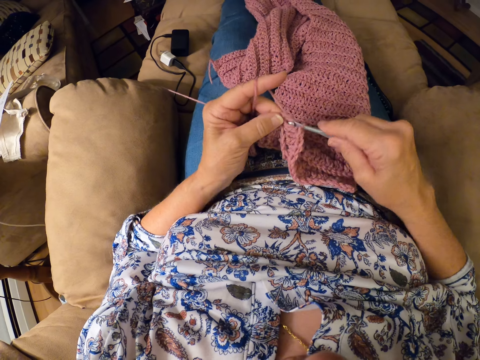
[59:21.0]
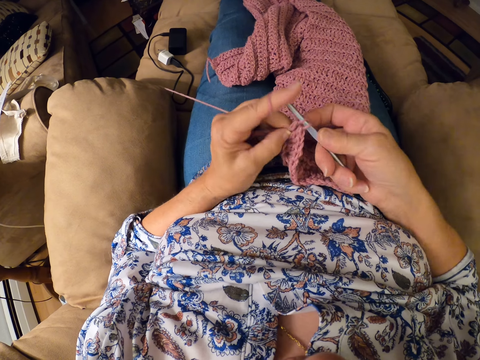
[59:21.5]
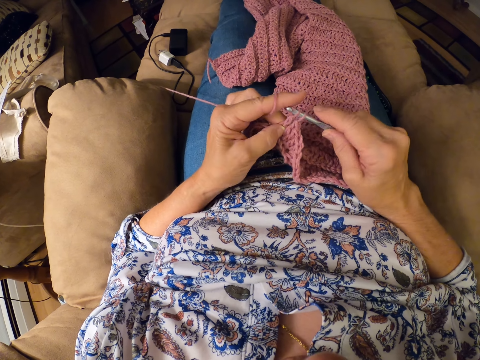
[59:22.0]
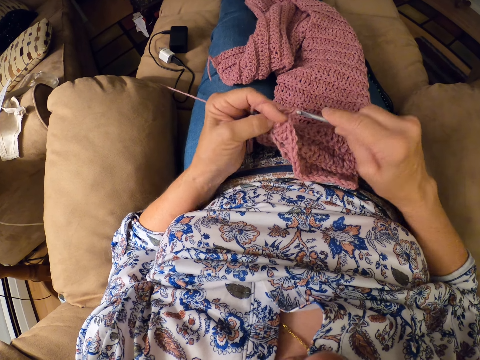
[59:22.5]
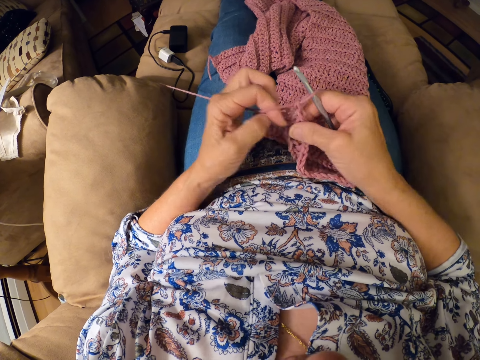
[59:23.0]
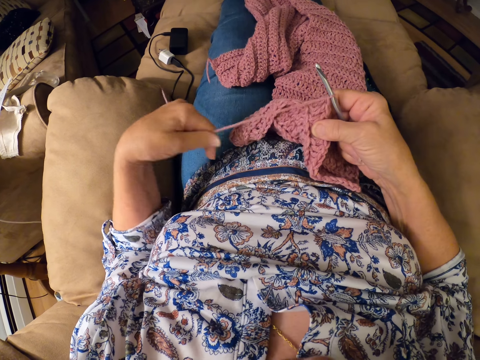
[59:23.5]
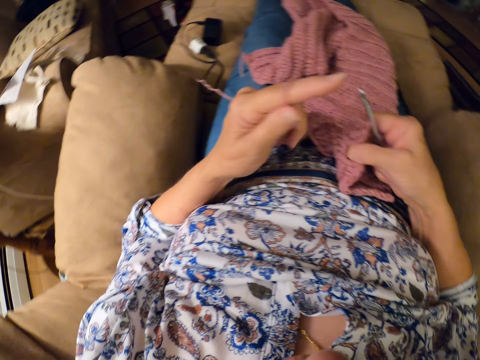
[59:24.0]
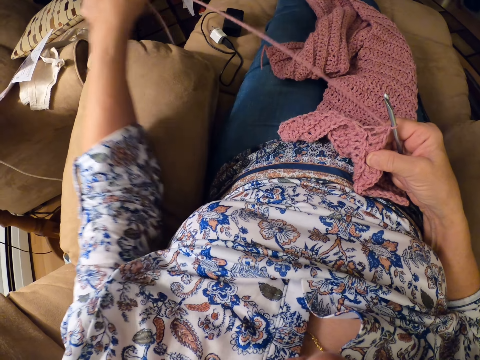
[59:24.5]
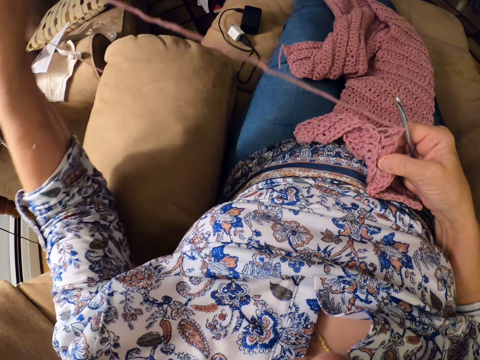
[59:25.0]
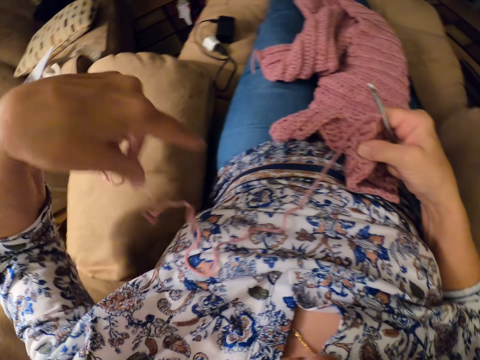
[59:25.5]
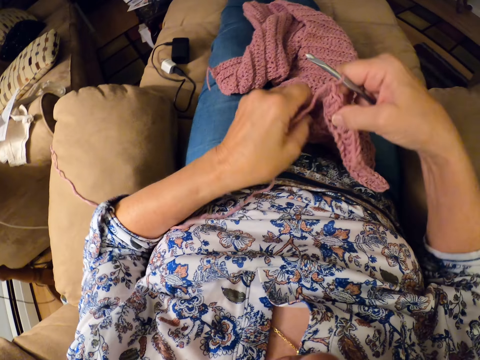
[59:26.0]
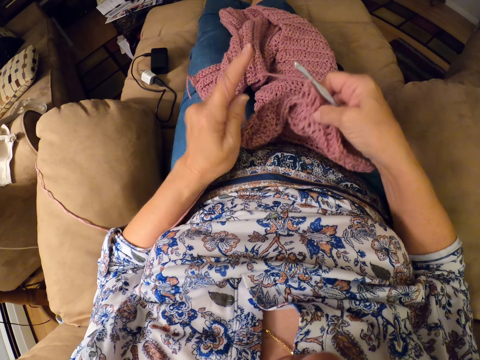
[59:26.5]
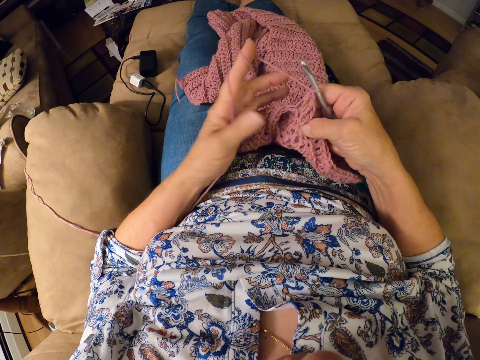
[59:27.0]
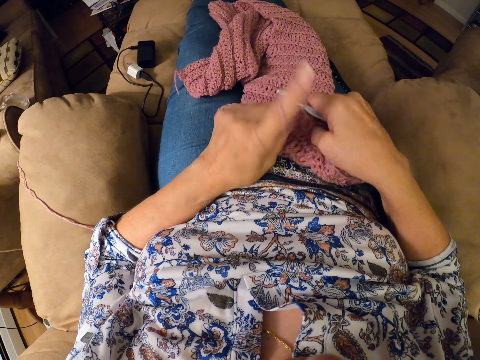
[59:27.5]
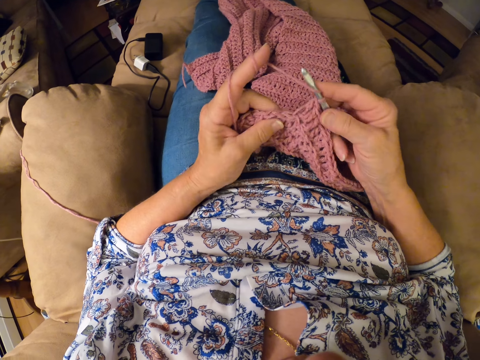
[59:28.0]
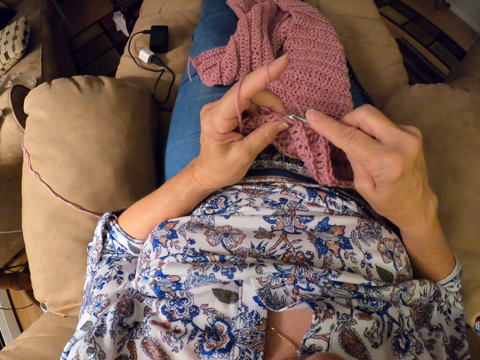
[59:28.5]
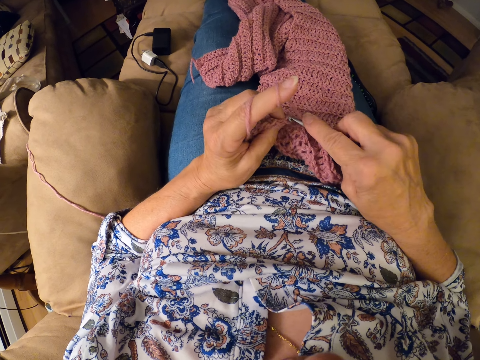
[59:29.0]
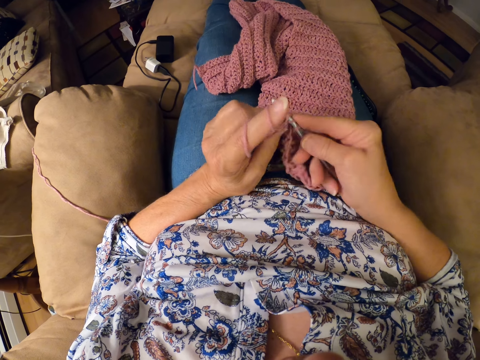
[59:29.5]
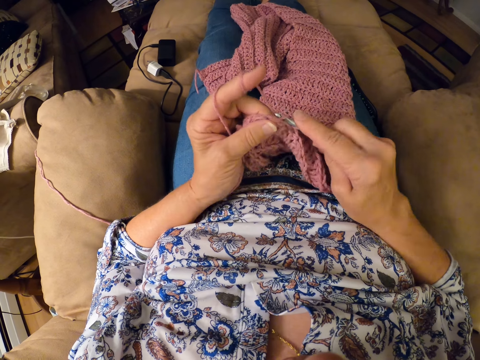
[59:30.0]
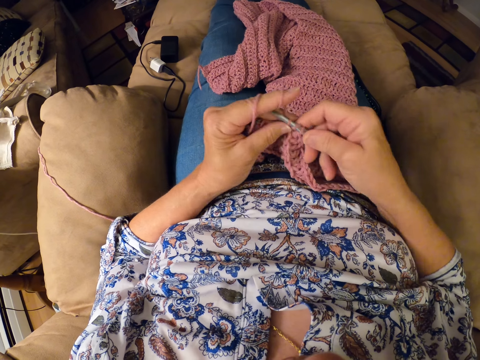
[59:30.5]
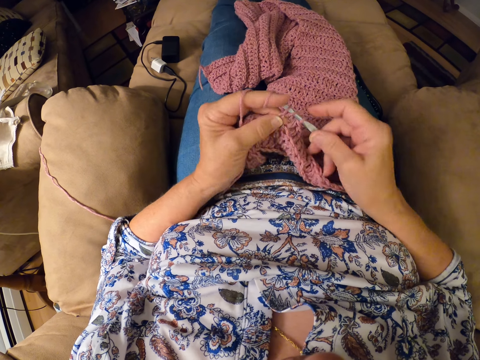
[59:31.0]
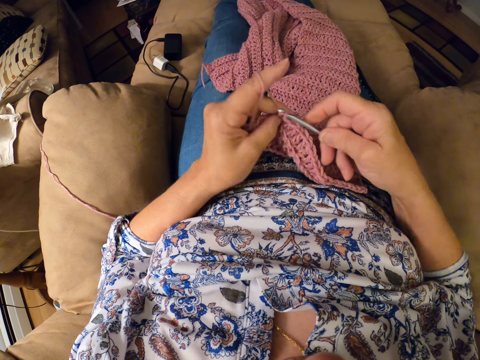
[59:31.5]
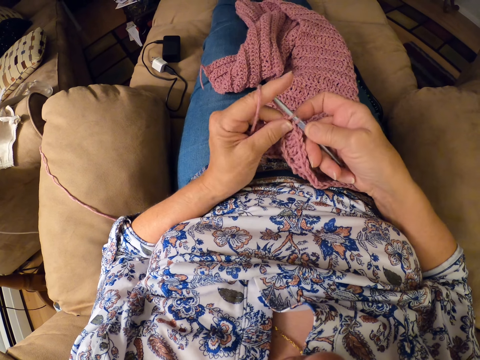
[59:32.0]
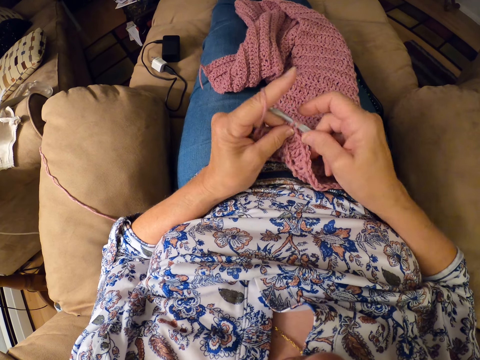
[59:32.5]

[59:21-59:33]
The camera wearer draws the yarn on her left hand. She rolls the yarn on her left index finger. She crochets the yarn with the crochet hook.

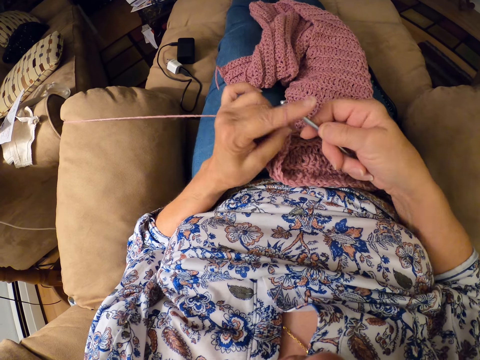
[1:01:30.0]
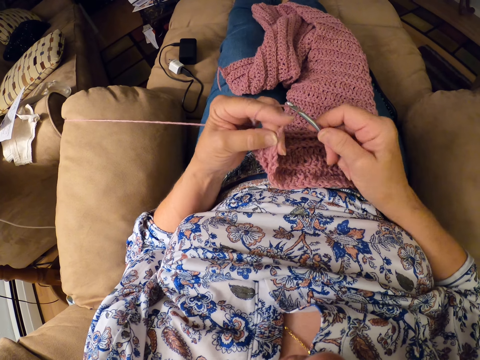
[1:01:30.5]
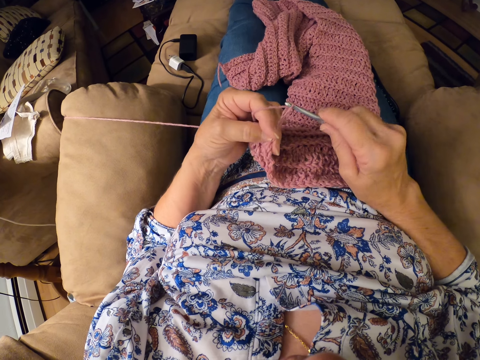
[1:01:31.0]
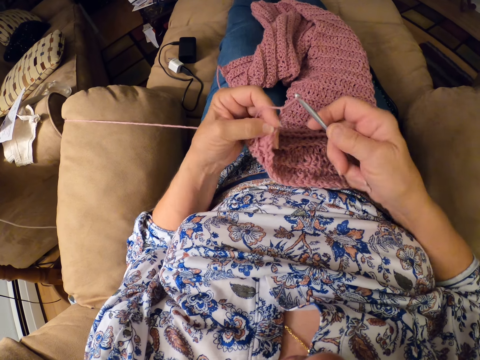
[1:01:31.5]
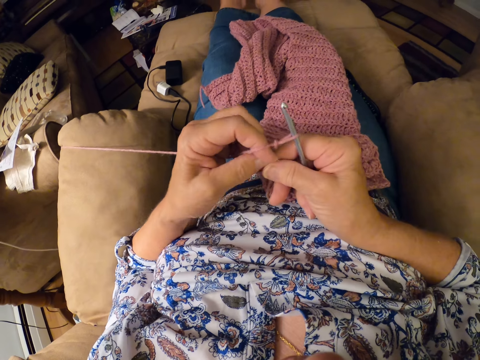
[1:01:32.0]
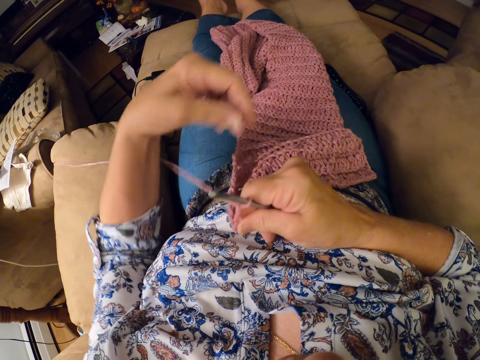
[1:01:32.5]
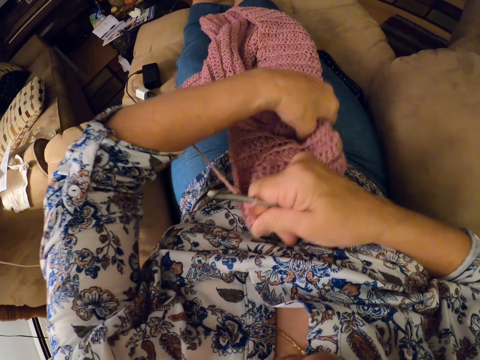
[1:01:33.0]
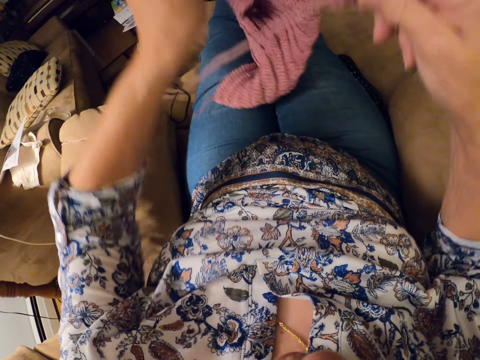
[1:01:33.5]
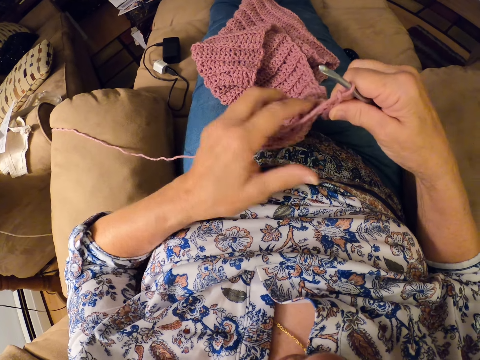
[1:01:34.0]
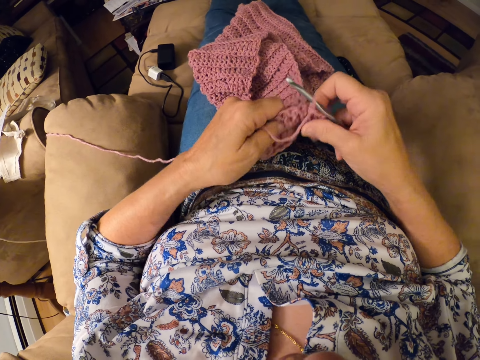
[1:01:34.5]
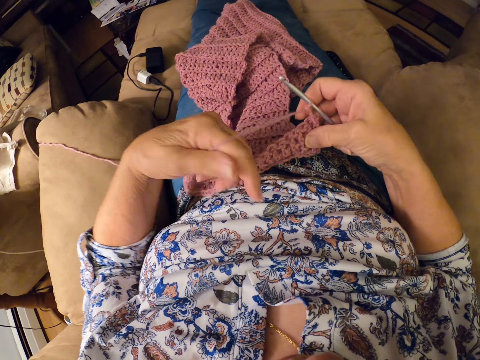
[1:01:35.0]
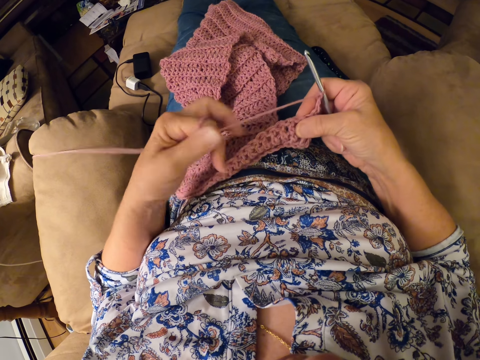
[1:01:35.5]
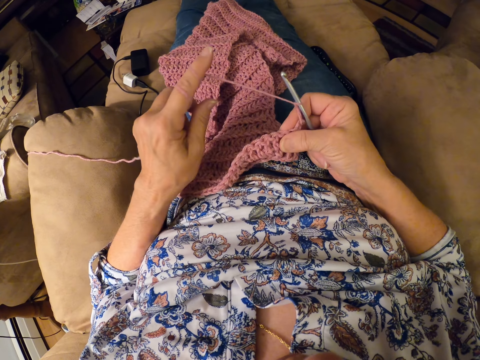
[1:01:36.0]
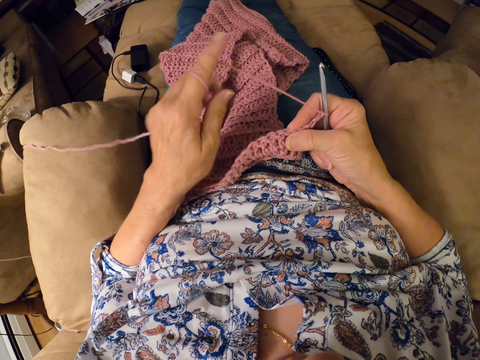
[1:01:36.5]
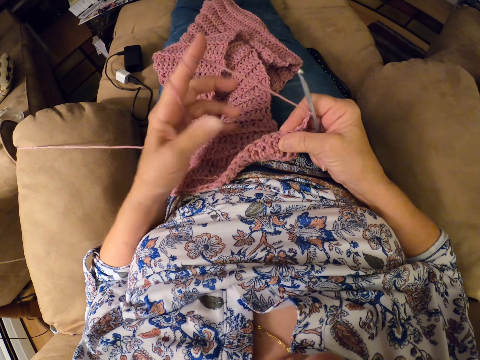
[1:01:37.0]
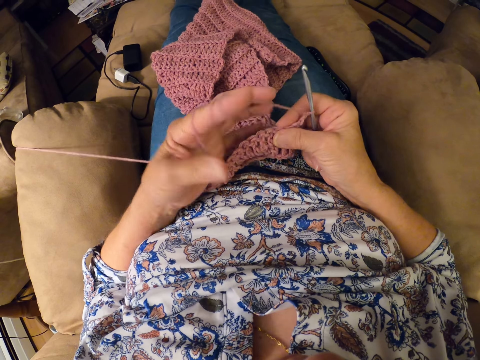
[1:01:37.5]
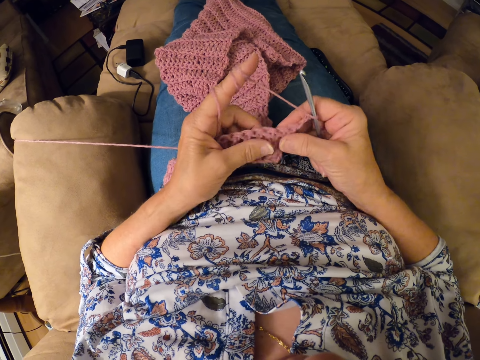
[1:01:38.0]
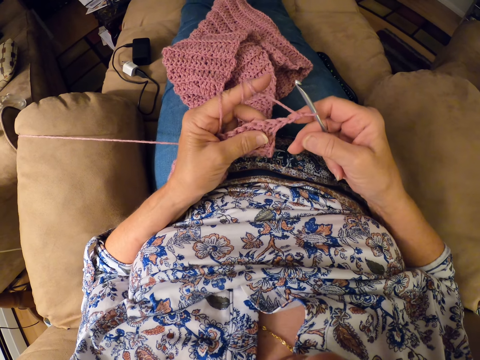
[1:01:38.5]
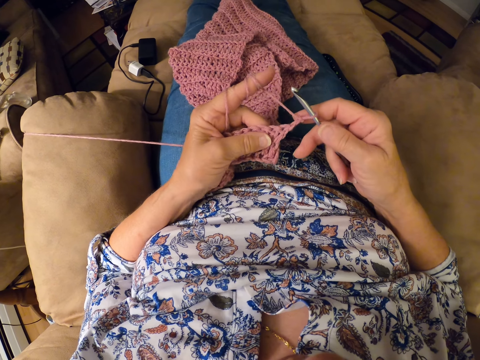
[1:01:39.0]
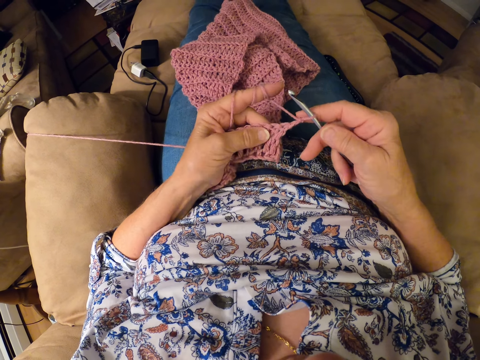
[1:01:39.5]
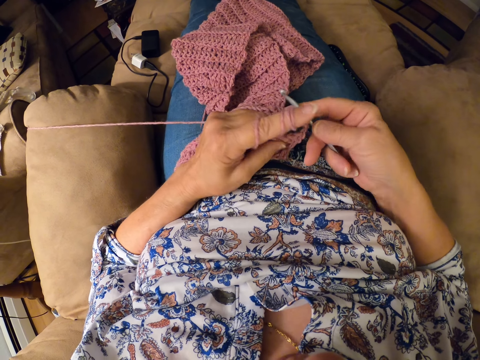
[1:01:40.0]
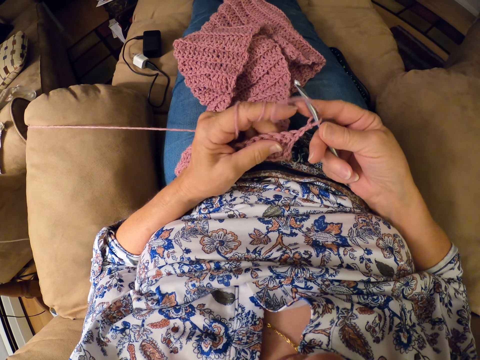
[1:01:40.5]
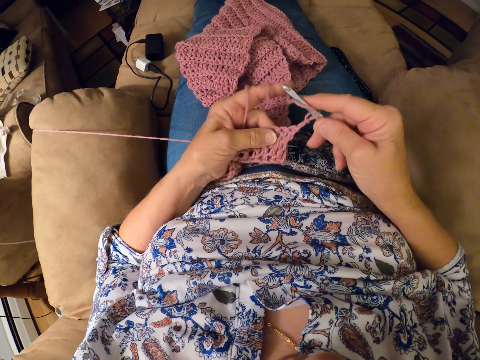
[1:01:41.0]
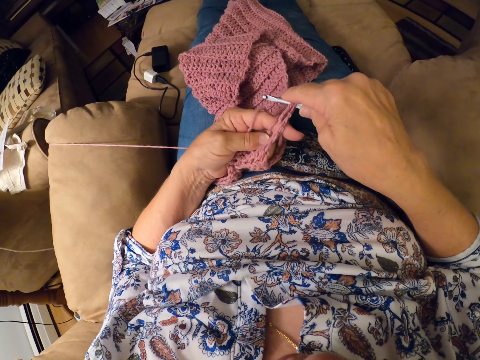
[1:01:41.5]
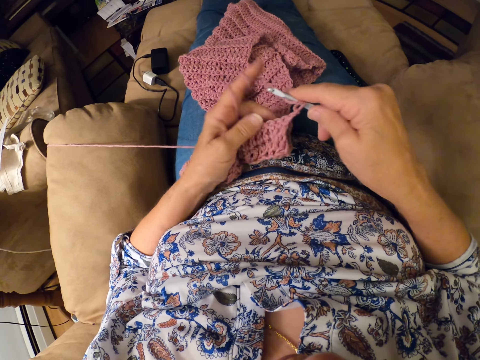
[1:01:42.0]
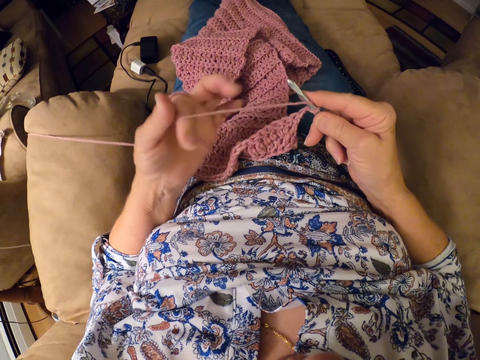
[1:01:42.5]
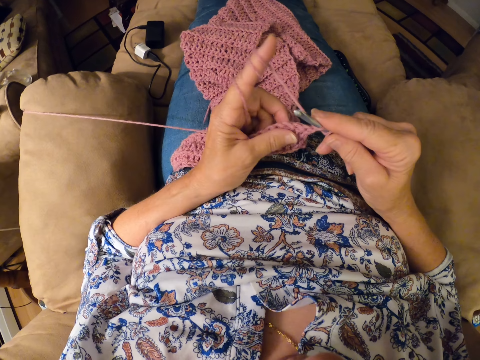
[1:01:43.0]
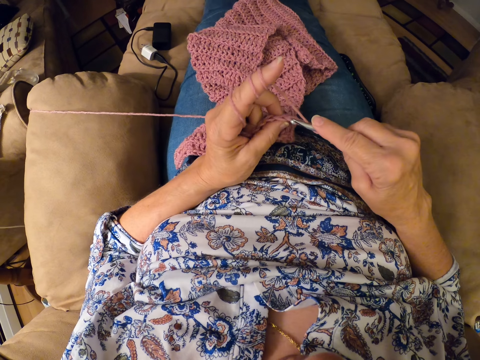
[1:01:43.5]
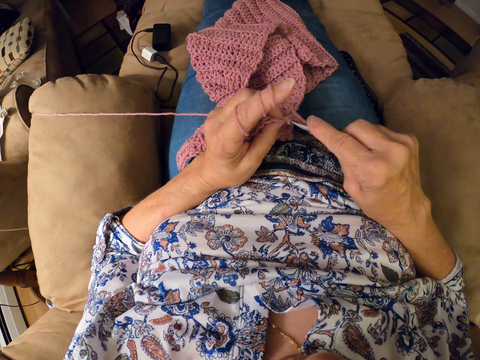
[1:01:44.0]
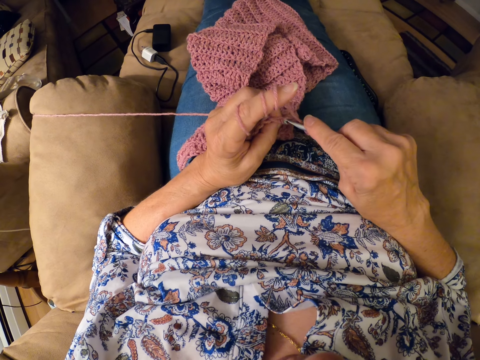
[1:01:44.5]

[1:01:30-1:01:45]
The camera wearer stops knitting the fabric. She adjusts the crochet on her lap with her left hand. She rolls the yarn on her left index finger. She adjusts the yarn. She crochets the yarn with the crochet hook.
